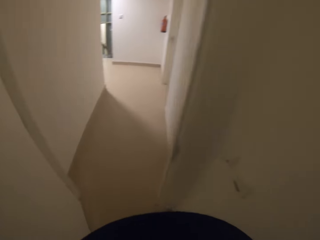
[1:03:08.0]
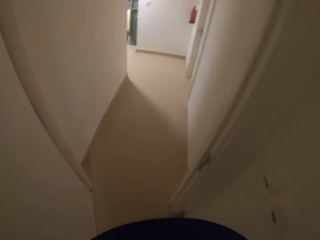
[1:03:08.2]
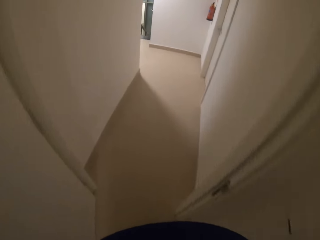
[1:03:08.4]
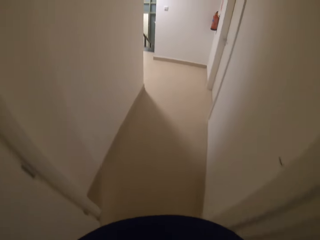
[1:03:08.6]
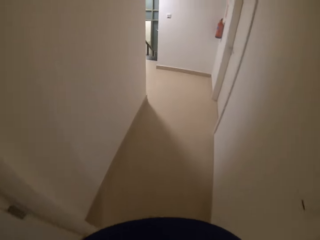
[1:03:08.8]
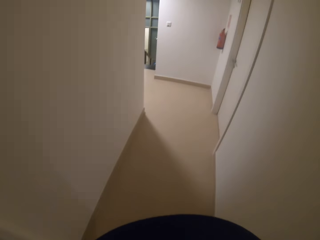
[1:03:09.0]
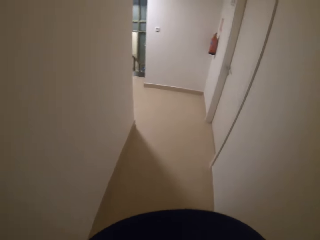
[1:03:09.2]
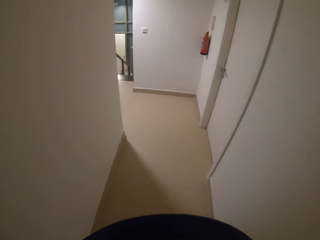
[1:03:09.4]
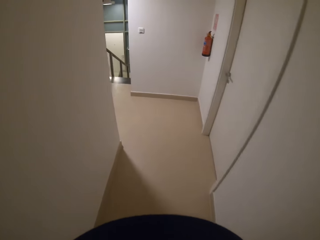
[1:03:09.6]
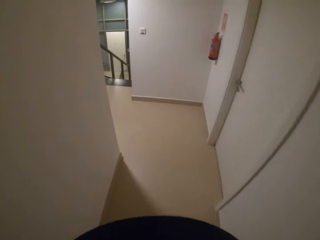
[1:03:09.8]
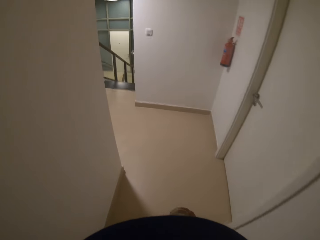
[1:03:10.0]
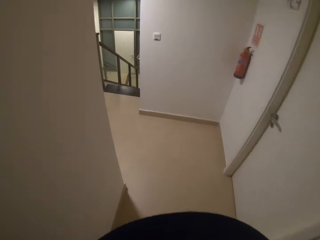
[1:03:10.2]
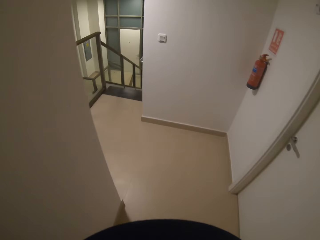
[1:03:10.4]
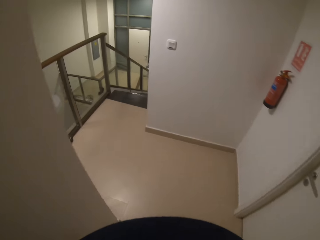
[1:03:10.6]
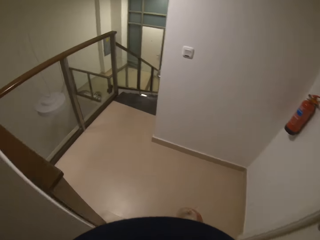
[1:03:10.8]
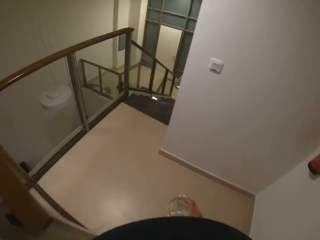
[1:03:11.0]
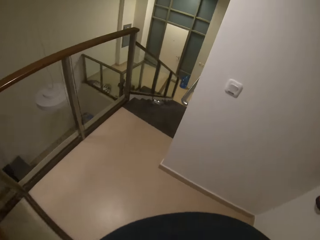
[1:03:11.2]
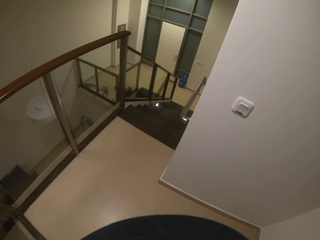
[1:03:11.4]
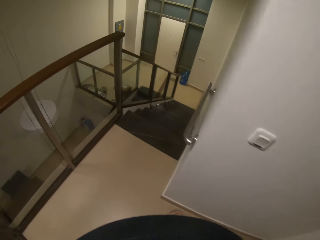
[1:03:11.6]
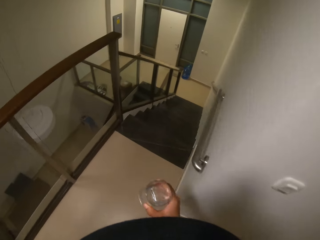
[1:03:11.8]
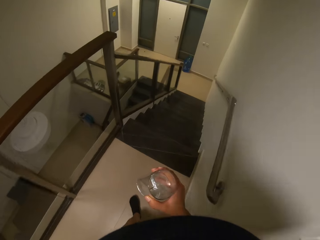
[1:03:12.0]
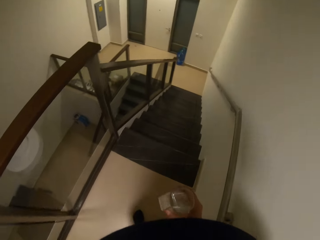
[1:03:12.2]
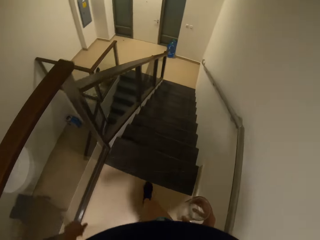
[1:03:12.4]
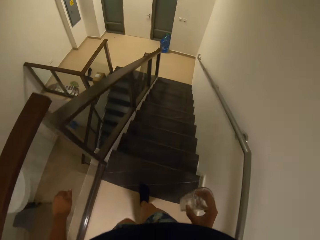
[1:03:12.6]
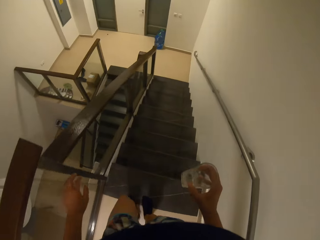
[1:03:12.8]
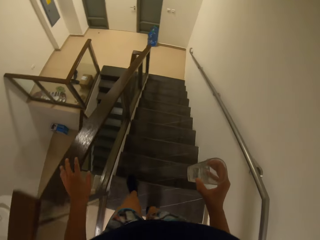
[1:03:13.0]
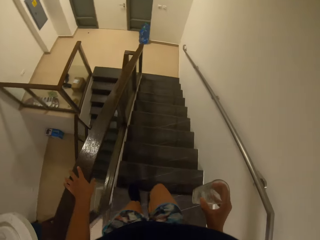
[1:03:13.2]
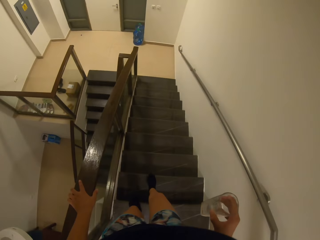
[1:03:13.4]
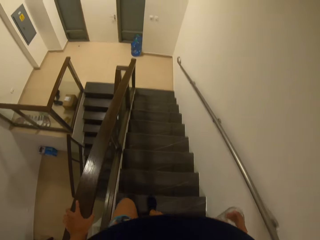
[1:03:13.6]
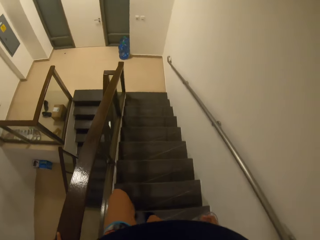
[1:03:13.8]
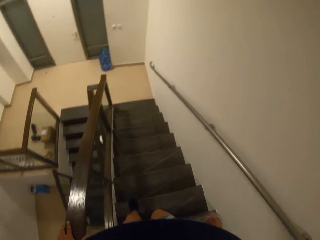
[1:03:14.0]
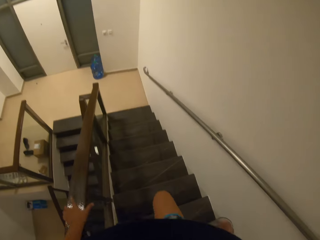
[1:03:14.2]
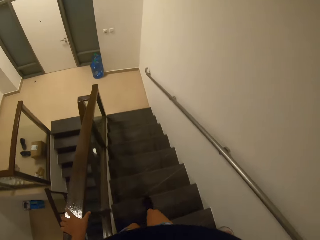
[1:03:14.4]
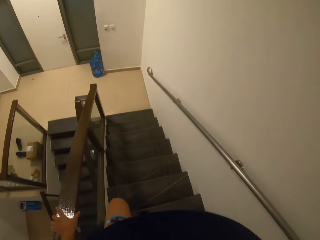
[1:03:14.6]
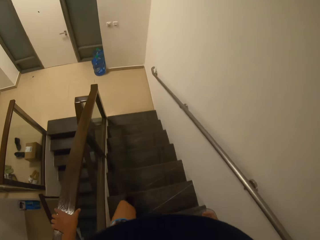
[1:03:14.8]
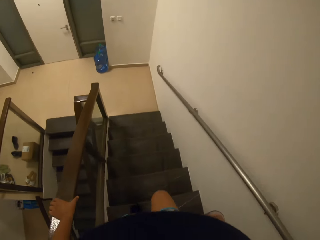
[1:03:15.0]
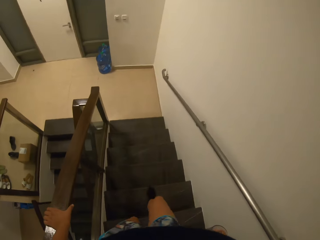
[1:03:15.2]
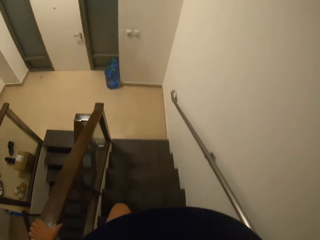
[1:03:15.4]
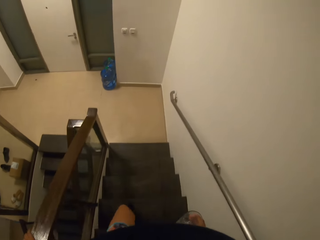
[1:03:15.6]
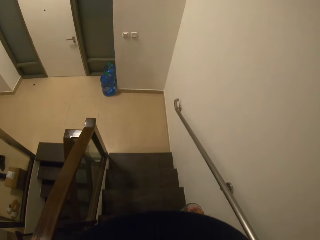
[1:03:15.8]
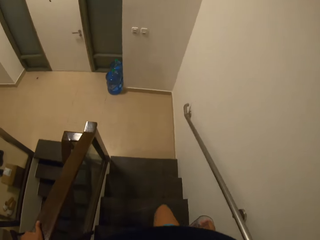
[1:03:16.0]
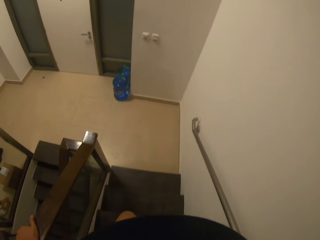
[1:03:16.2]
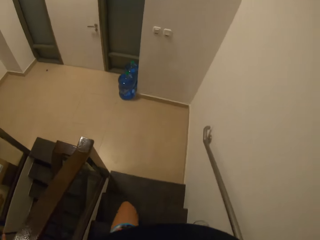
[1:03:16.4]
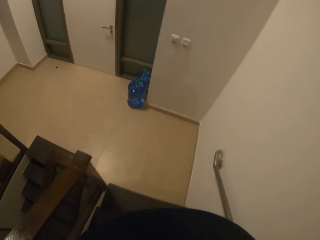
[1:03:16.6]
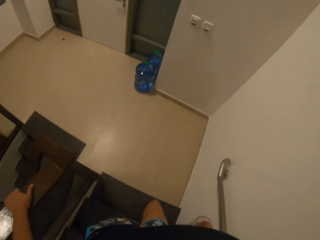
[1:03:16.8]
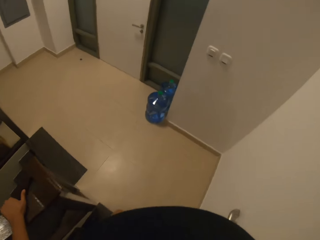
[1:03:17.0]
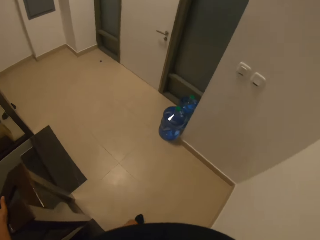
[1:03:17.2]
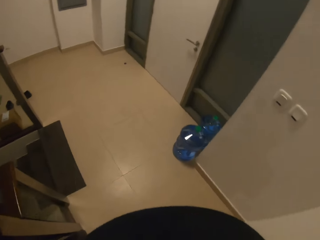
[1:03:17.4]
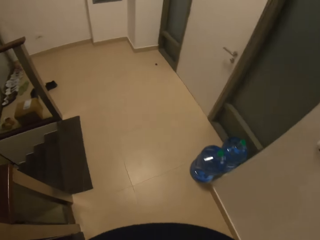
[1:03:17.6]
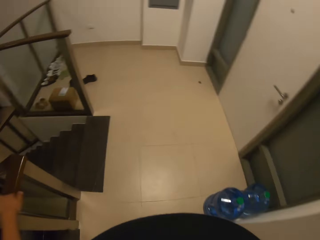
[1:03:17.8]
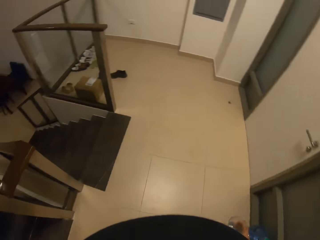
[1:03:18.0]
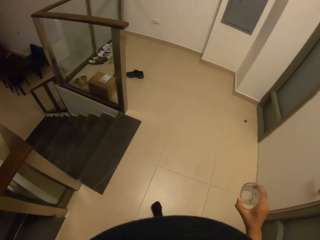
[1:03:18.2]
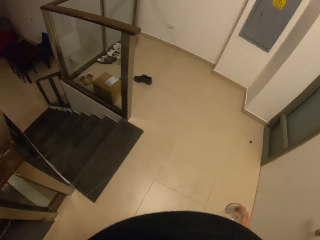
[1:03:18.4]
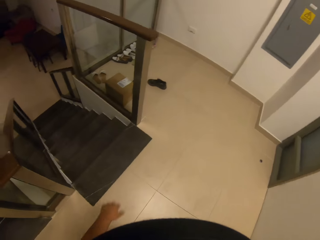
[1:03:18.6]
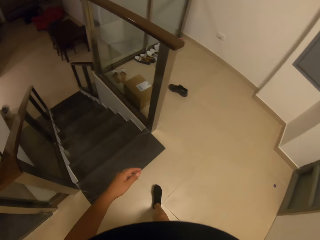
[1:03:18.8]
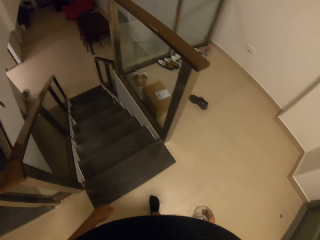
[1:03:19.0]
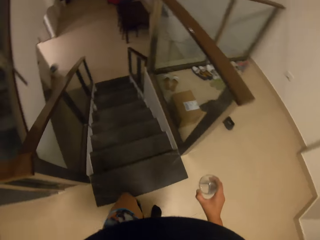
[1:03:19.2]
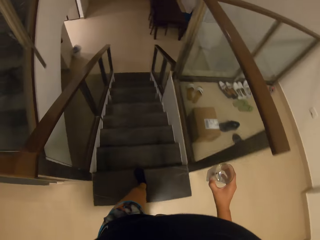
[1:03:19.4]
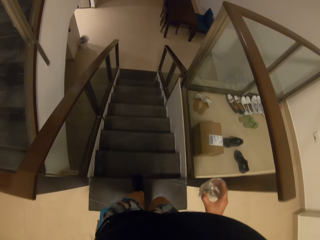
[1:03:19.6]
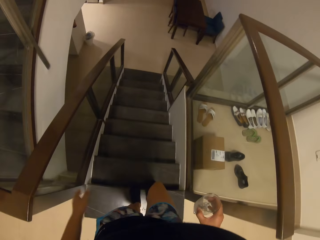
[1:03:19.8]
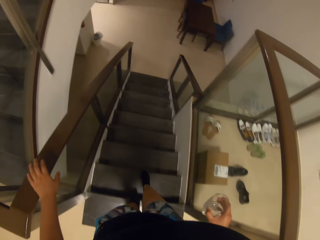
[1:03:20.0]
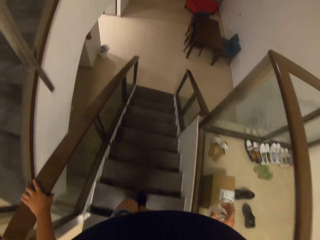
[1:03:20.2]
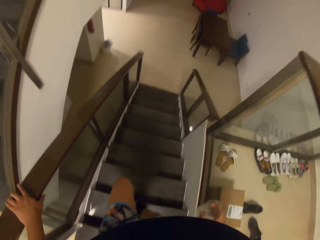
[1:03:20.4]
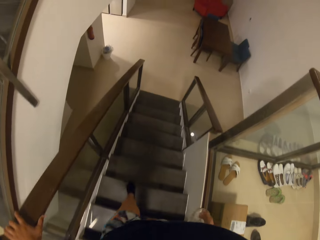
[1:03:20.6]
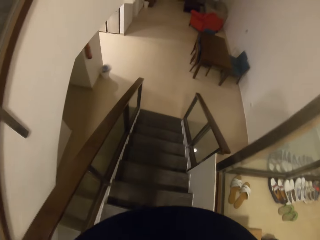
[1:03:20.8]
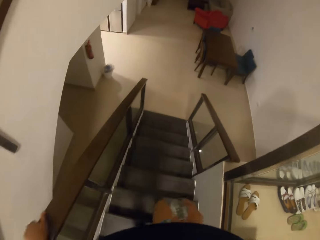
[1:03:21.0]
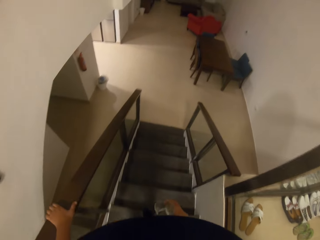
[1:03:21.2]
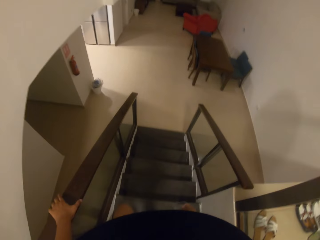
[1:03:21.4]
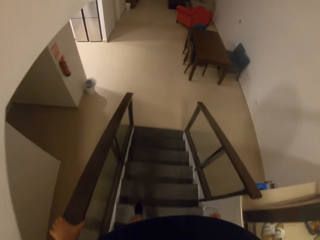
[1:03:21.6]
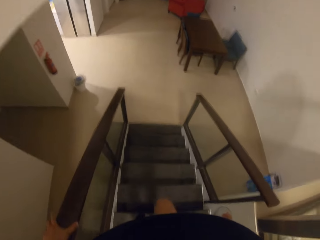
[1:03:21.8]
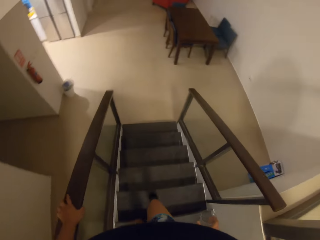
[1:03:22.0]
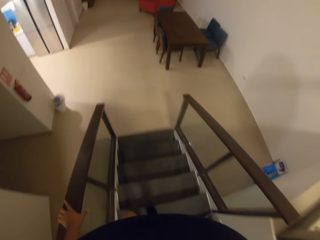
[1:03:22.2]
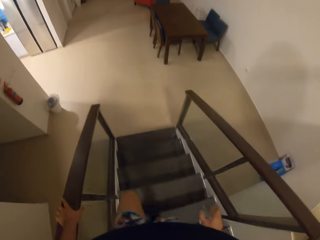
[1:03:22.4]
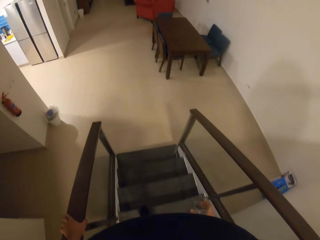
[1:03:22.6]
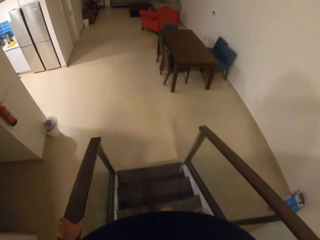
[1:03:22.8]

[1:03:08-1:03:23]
The camera wearer walks forward in the house. They walk down the stairs. They move the left hand on the stair rail. They walk to the left. They walk down the stairs in the house. They touch the hand rail with the left hand.

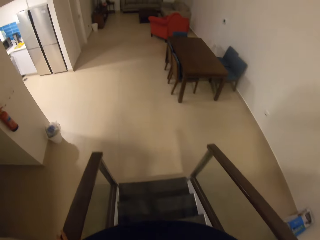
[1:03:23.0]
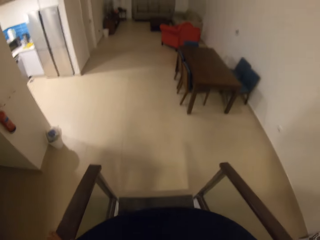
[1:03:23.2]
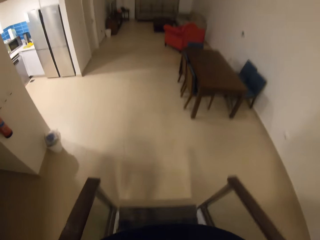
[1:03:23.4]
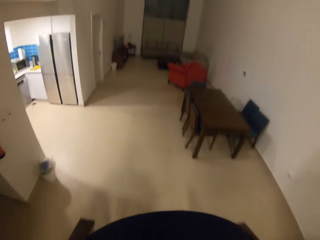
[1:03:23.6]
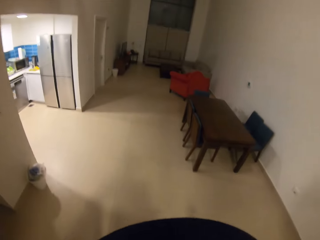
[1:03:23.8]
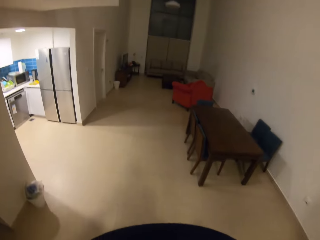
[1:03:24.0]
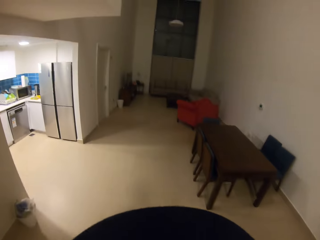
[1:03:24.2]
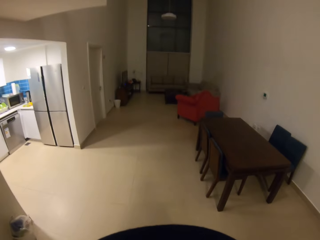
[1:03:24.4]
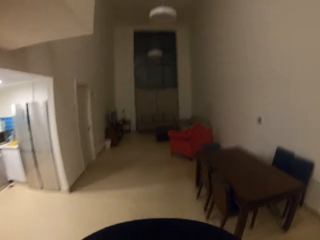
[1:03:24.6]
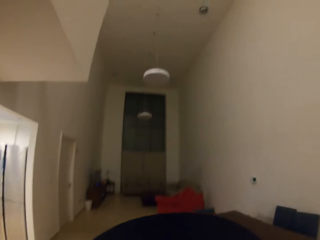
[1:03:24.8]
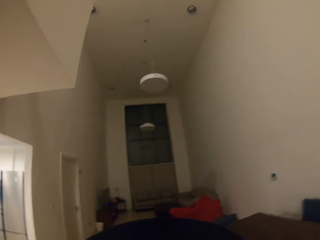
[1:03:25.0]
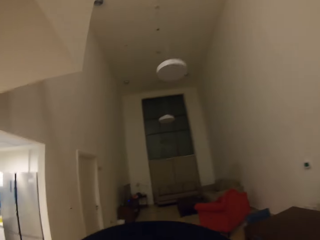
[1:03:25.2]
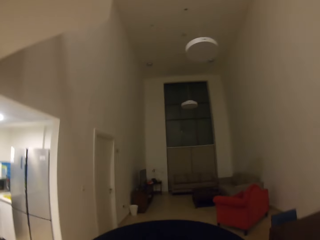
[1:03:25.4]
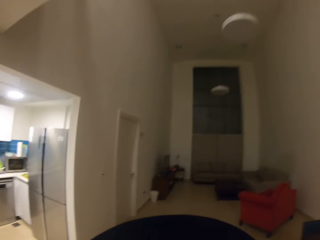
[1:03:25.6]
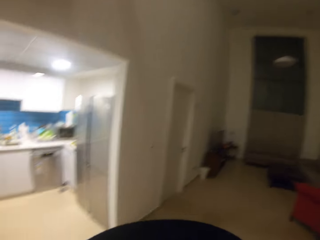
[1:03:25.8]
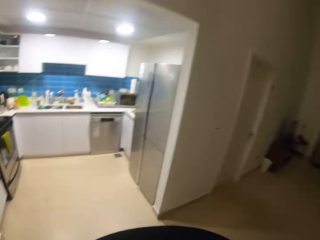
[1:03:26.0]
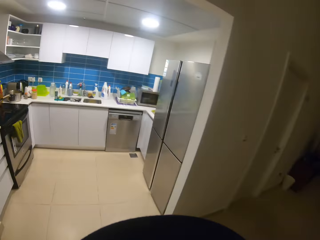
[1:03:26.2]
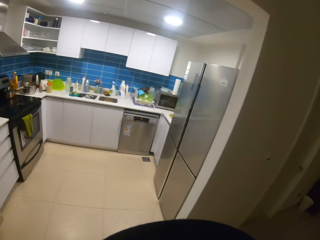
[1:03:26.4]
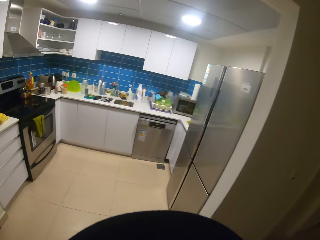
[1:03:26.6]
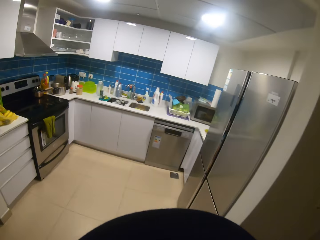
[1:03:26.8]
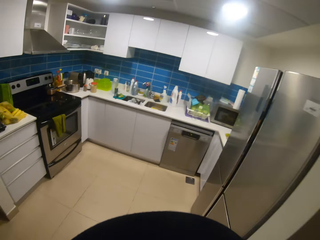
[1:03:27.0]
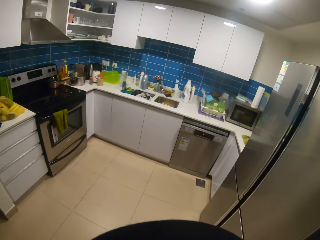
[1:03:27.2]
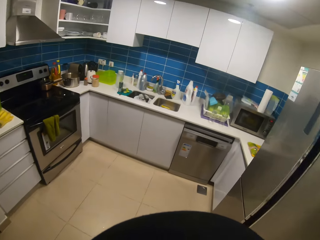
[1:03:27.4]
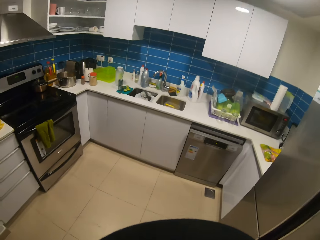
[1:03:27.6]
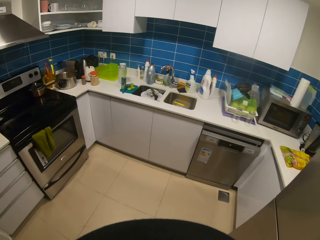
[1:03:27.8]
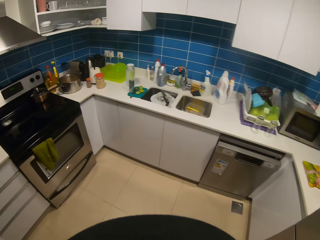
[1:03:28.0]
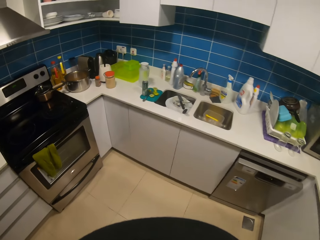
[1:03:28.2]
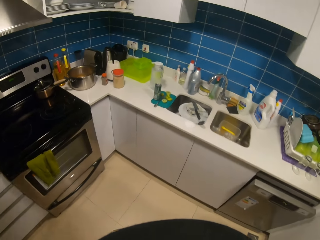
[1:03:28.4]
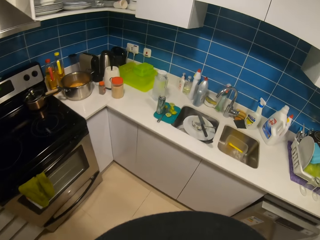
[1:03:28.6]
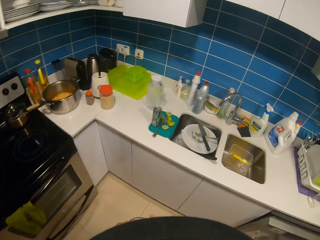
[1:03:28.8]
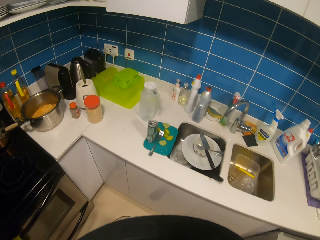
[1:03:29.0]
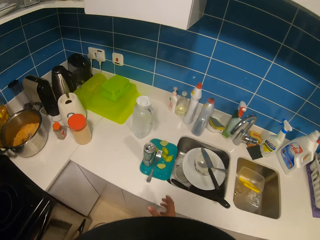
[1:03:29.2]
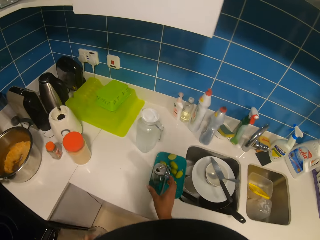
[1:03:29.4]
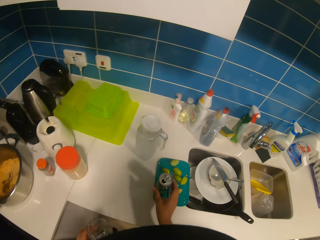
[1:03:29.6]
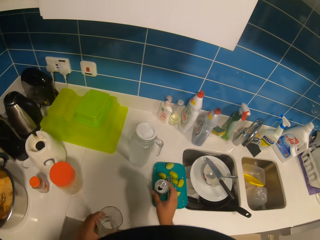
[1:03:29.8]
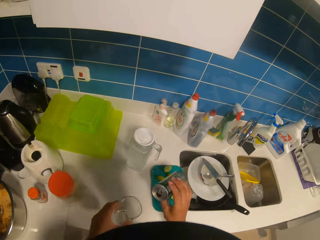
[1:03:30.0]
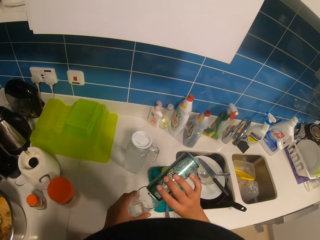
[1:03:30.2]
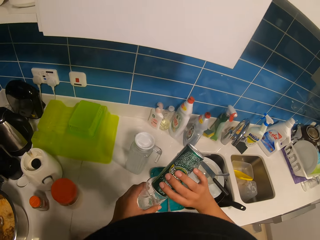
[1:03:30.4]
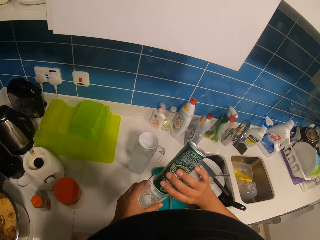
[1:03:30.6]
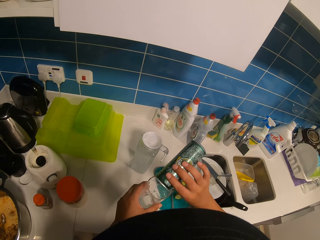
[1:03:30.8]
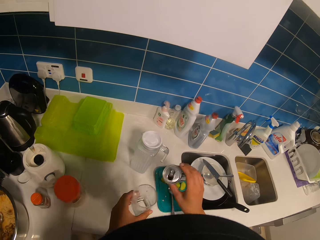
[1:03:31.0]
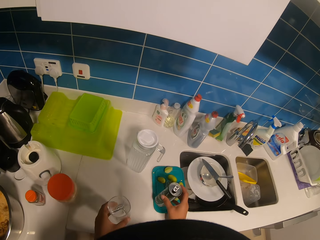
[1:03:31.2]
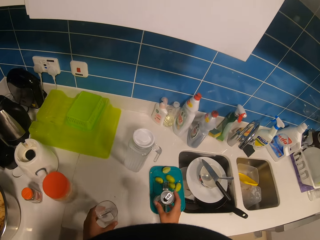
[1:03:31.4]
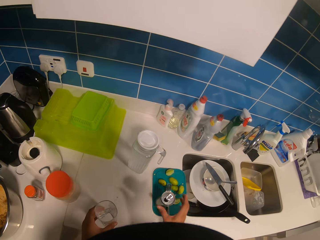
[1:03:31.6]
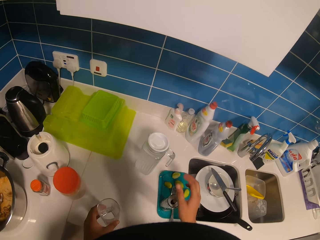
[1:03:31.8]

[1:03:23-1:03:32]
The camera wearer walks to the kitchen. They pick up a can from the lid with the right hand. They turn the can and place the can on the lid.
